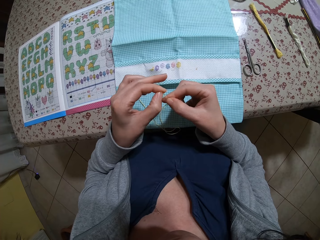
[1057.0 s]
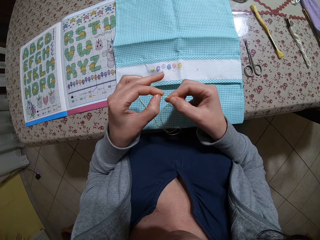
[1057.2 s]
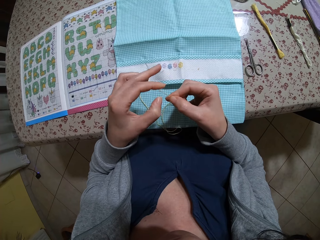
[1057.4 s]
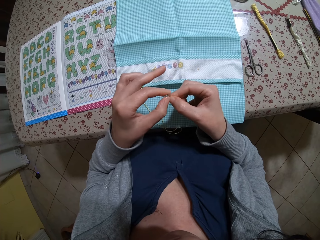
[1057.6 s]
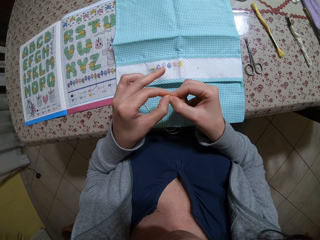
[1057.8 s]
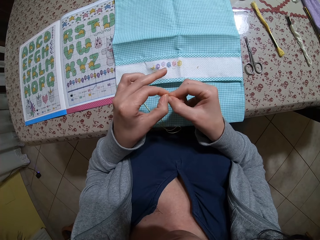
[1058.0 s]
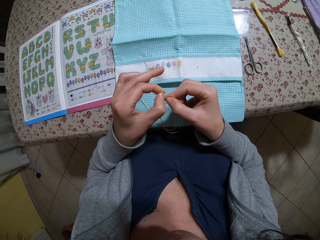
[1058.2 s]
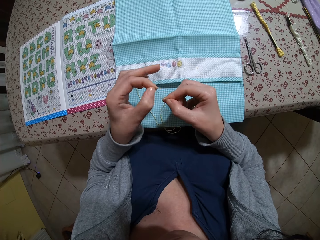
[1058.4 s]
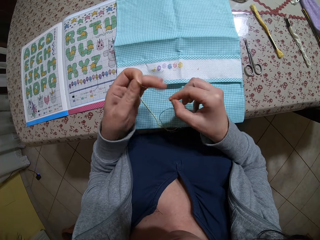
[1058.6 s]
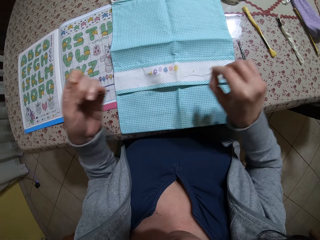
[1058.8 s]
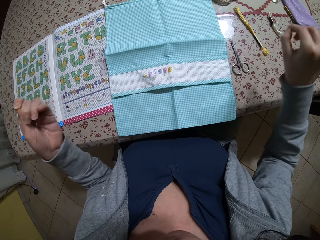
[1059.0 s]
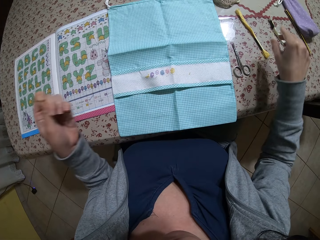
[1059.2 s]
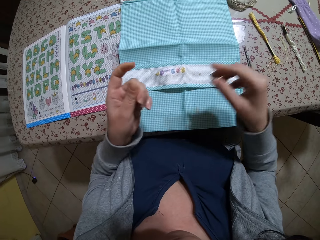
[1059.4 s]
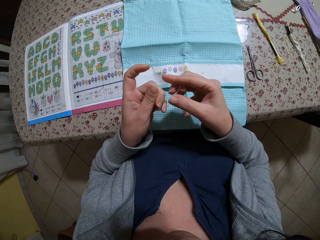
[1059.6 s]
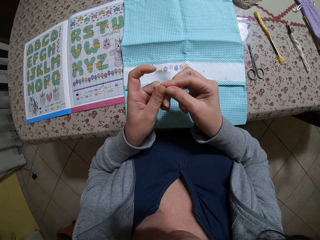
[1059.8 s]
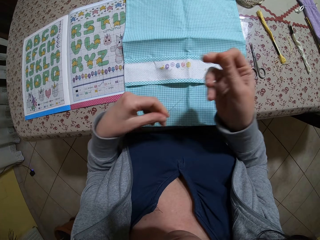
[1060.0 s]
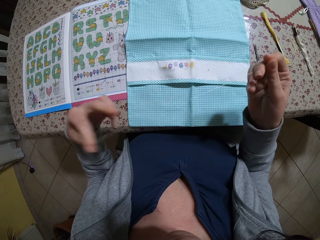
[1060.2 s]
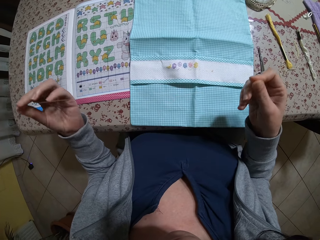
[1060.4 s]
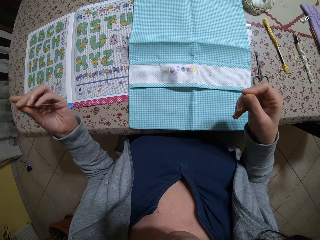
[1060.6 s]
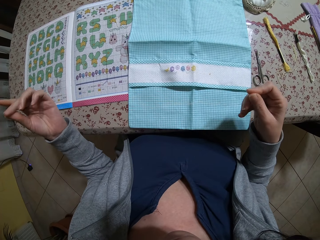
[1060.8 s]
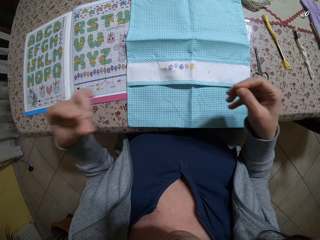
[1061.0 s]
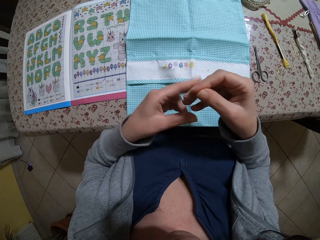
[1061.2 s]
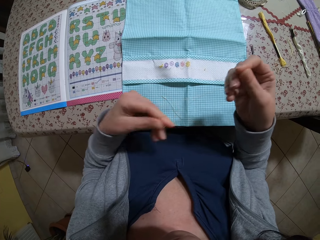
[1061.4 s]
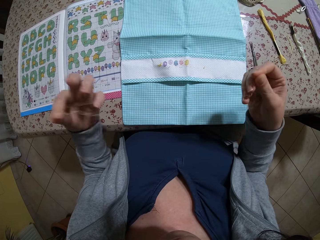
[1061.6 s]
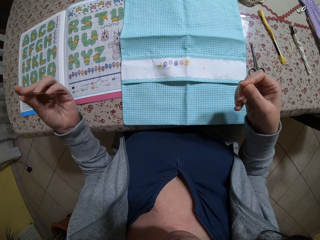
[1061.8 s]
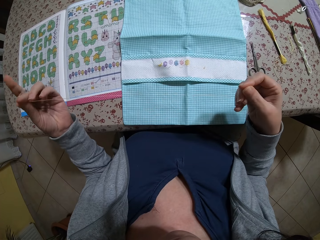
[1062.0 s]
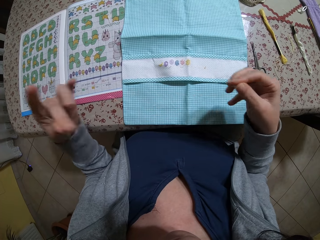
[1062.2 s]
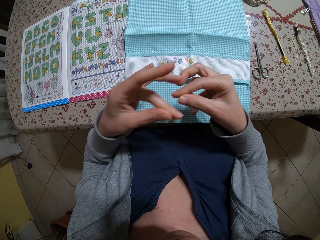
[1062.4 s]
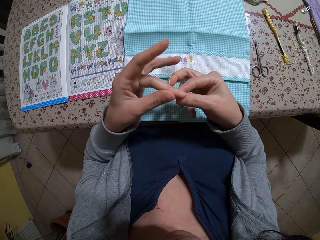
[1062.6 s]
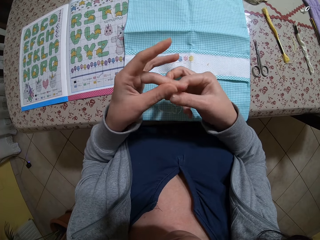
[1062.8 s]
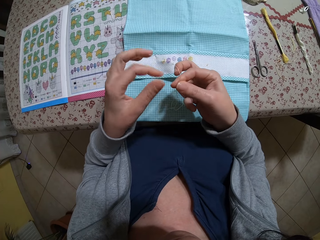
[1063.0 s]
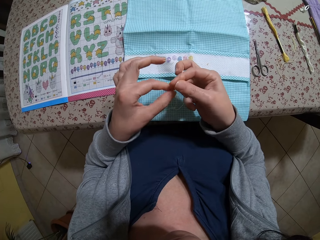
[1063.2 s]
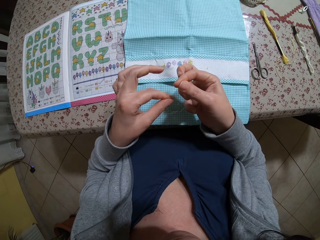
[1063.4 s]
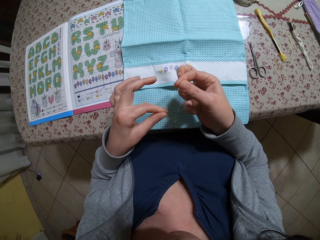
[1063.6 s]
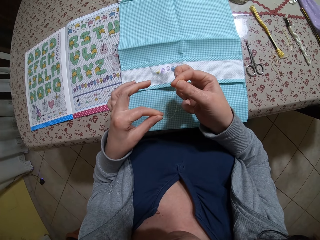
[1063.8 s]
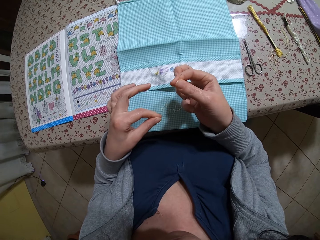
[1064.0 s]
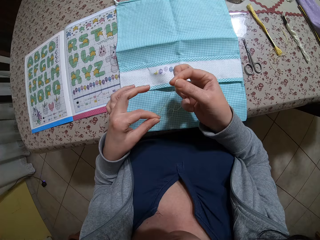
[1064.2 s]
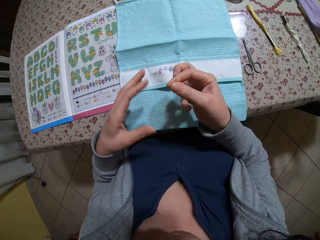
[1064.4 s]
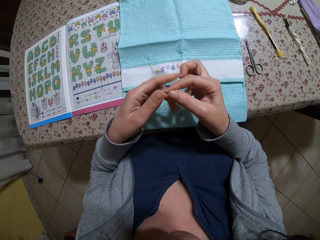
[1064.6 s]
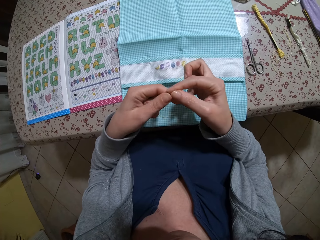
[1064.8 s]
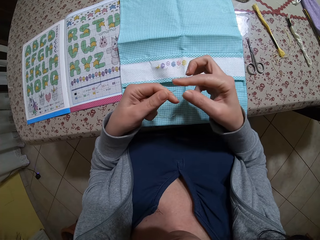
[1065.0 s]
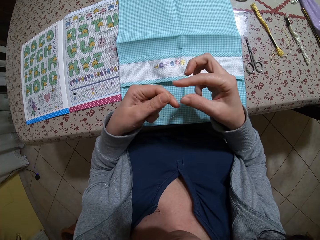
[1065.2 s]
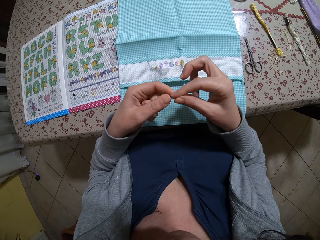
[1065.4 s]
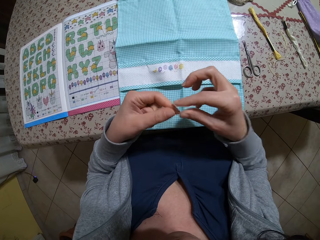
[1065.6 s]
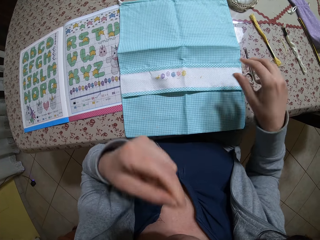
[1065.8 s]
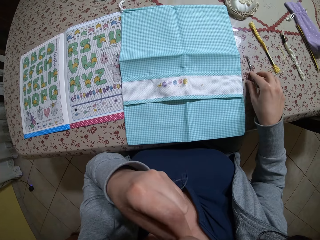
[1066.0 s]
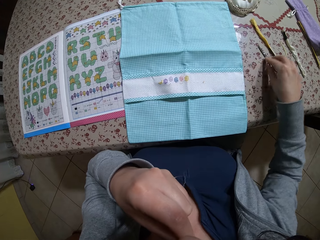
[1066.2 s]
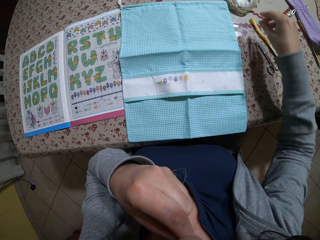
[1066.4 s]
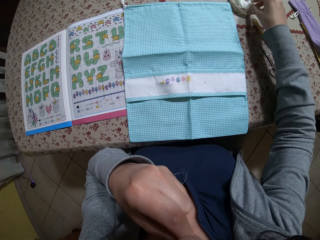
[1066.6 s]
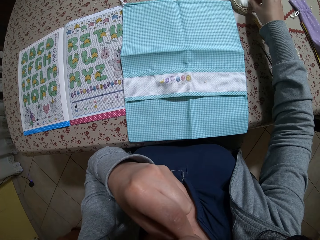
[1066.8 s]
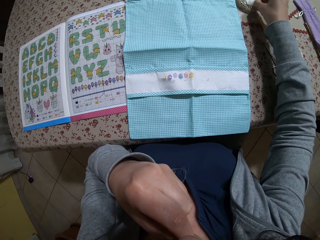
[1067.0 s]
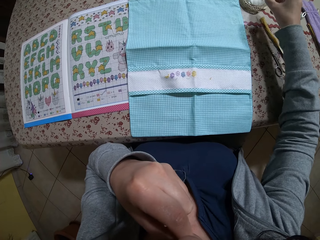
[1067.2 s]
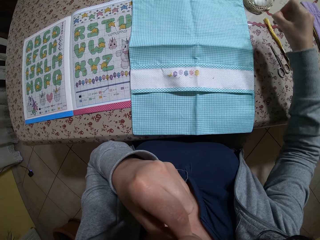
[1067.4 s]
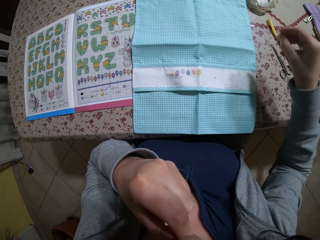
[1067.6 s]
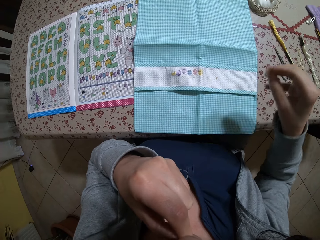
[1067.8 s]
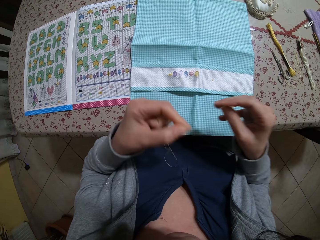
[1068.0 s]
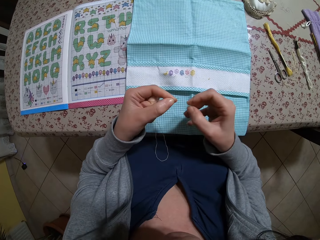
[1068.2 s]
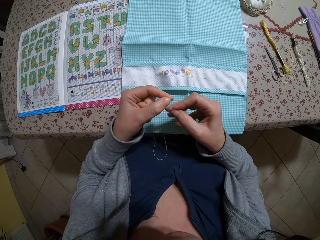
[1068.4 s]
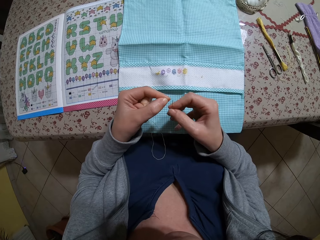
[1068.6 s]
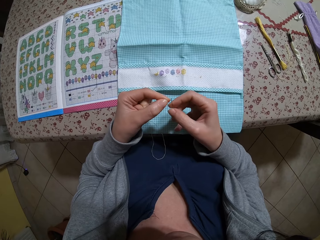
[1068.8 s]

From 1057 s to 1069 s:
The camera wearer drops the strand of thread in her right hand onto the table. She stretches the strand of thread in her left hand with both hands. She holds the strand of thread with her left hand. She adjusts the strand of thread with her right hand. She puts the strand of thread in her mouth. She moves the pair of scissors on the table with her right hand. She picks up a needle from the pin cushion on the table with her right hand. She picks up a thread from the bowl.

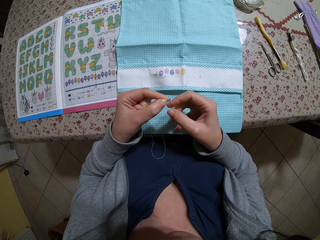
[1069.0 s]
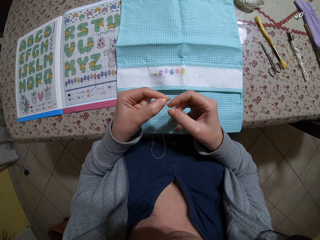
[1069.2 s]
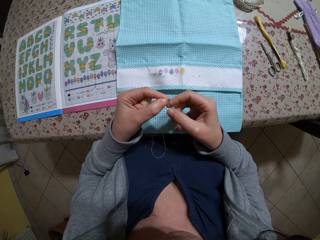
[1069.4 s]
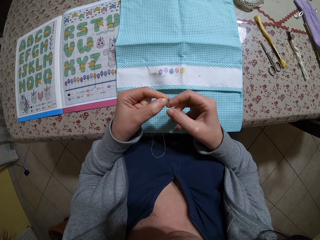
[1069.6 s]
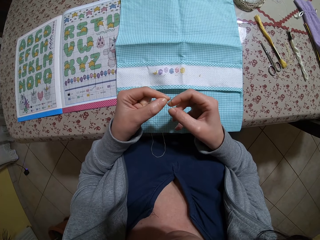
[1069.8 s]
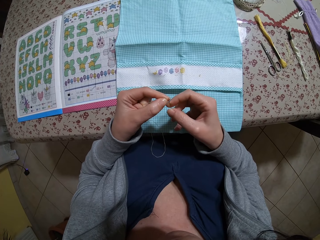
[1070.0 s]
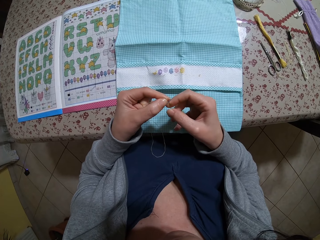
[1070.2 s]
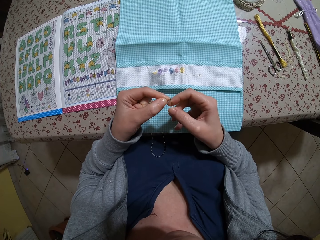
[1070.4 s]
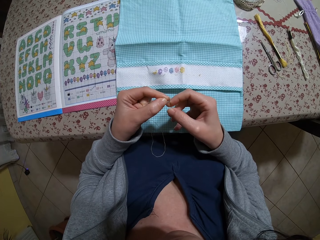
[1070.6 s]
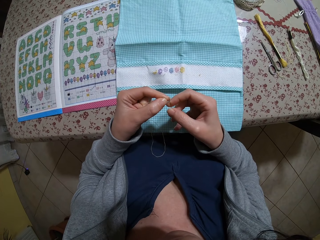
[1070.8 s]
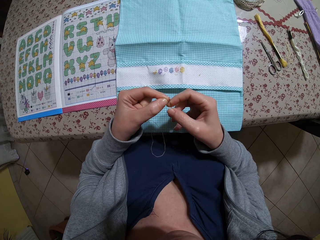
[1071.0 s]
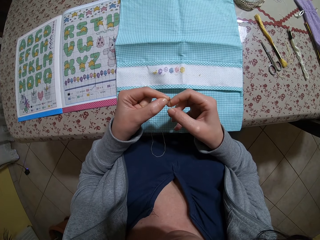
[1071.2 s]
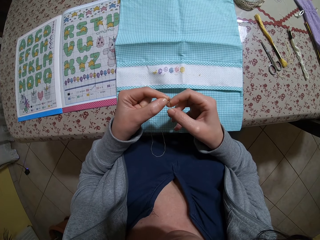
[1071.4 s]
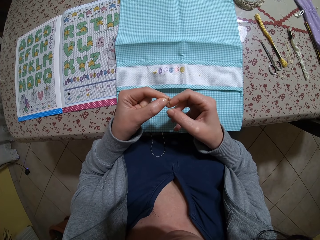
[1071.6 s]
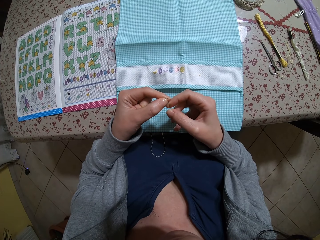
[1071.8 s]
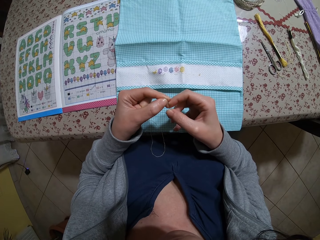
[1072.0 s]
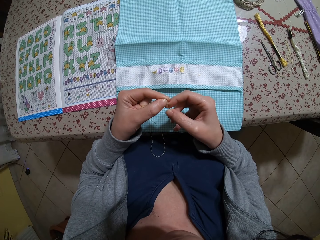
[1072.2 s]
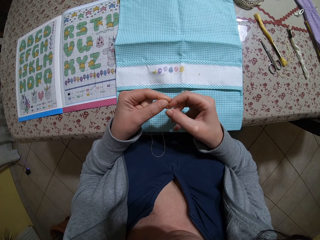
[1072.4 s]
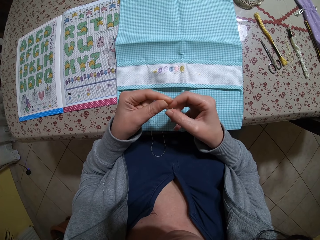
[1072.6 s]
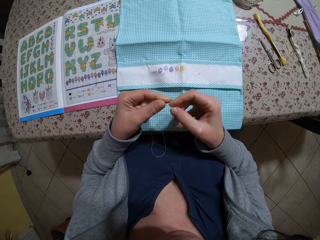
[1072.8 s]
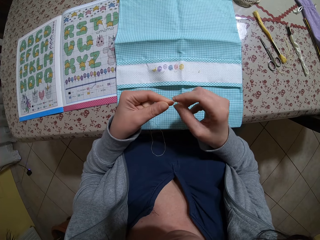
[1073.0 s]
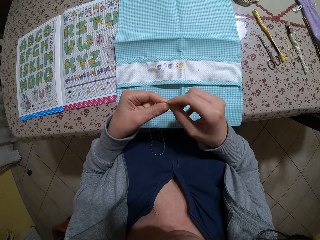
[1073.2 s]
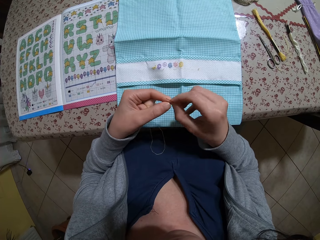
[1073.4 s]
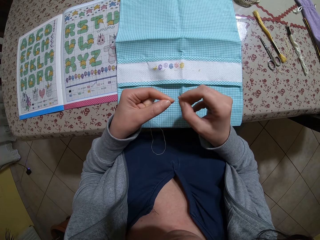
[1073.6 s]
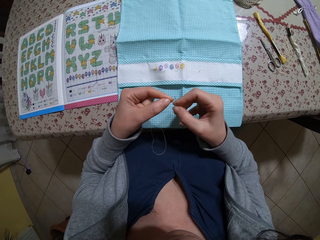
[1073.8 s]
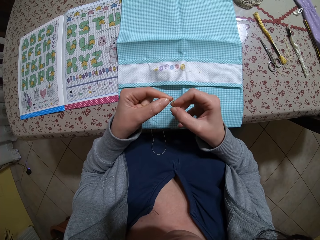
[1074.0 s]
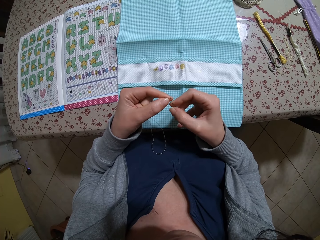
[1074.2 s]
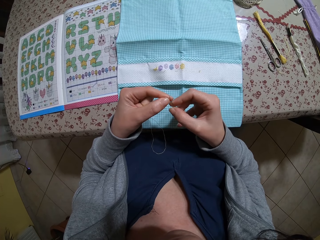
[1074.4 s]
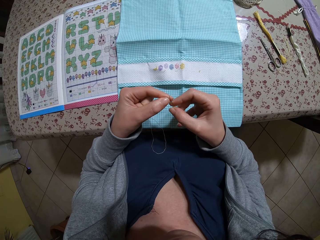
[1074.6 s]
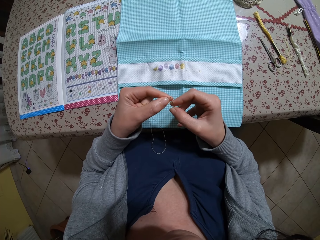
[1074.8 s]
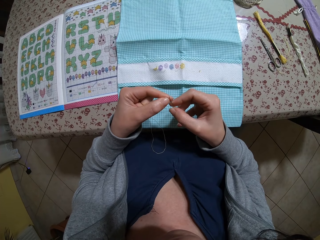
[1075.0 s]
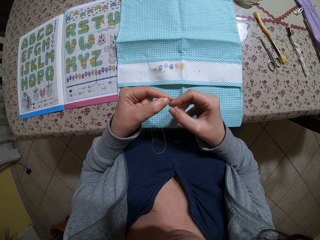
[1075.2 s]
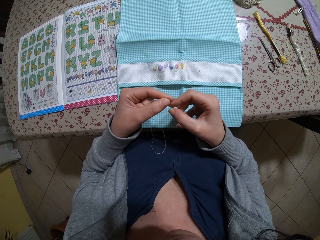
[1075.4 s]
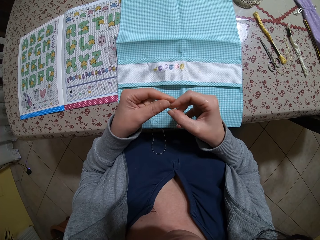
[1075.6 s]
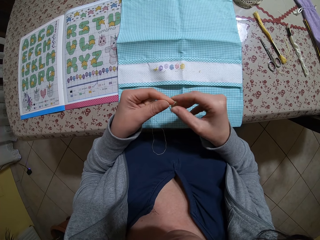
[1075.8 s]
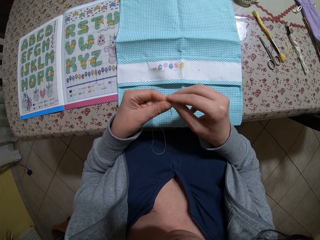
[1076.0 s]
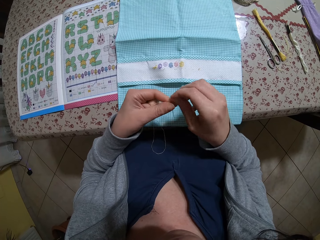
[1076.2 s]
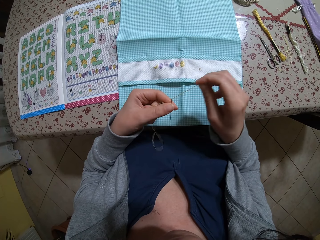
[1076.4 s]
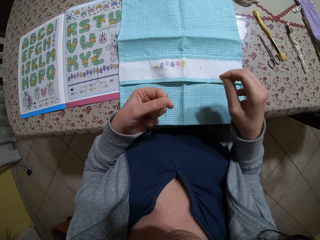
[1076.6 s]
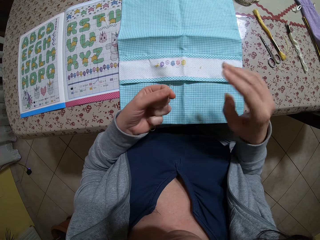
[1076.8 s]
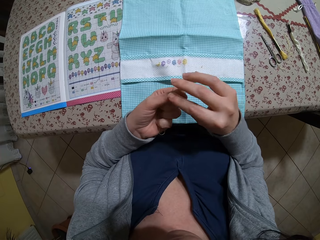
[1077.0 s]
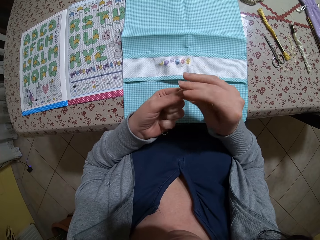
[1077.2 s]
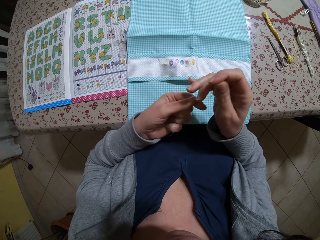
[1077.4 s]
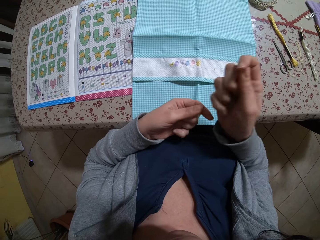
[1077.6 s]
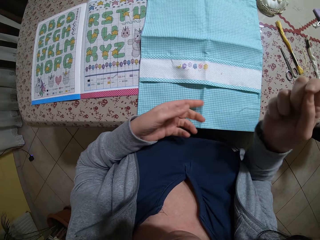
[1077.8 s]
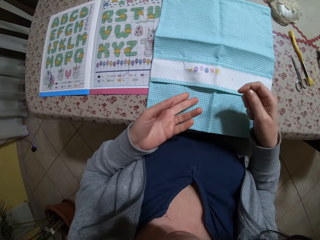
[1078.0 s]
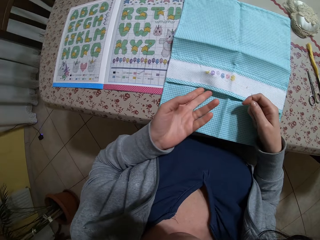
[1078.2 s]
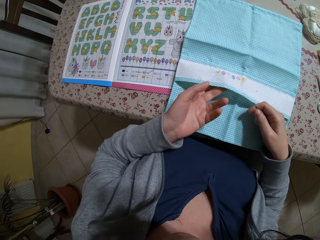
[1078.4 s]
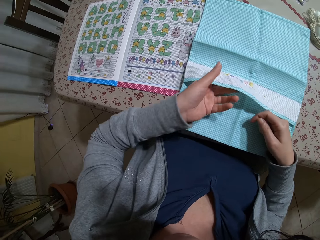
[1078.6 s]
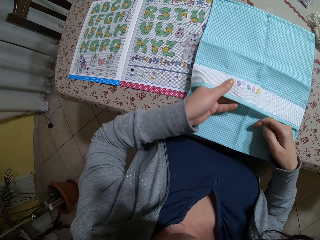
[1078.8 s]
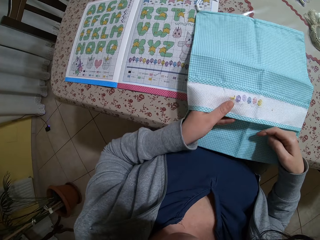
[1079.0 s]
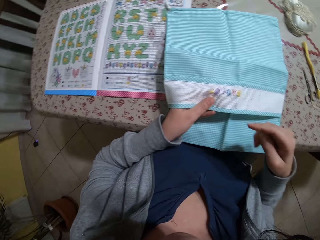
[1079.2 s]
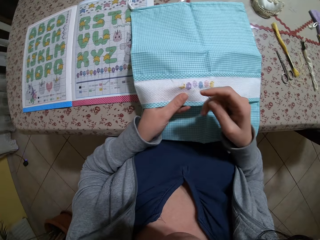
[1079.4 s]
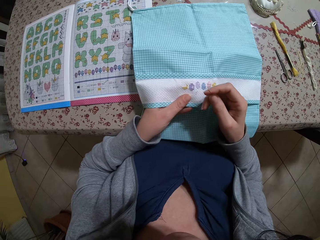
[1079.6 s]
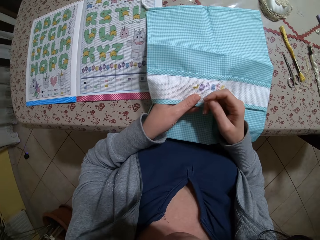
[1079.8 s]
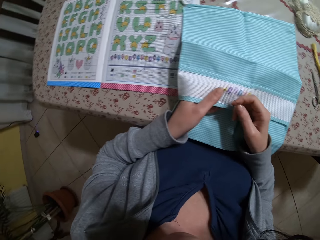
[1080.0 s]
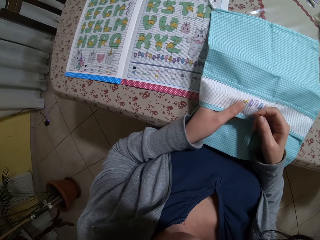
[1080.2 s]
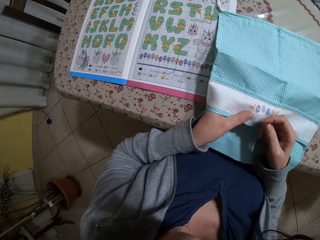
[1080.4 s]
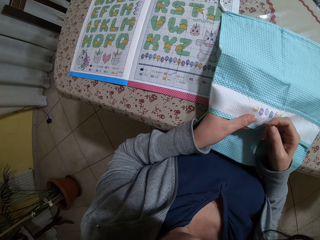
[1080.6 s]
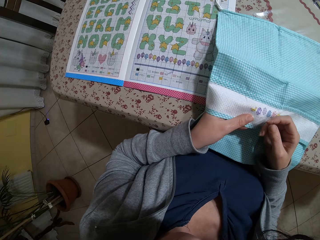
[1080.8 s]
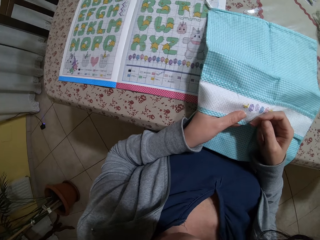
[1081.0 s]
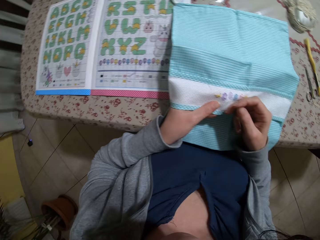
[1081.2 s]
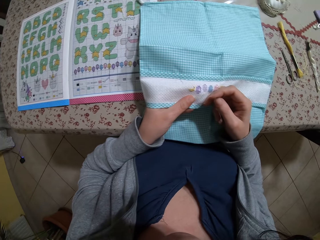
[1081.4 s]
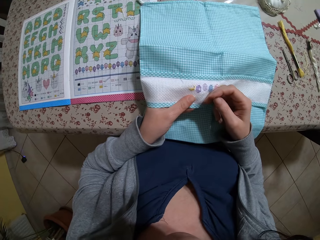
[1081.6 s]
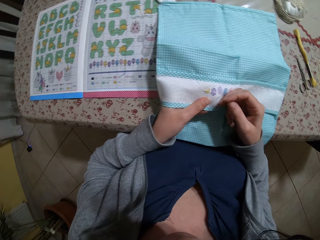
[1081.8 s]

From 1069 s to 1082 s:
The camera wearer puts the strand of thread in the eye of the needle. She adjusts the strand of thread with her right hand. She puts the strand of thread in the eye of the needle. She holds the needle with her left hand. She pulls the strand of thread with her right hand. She pulls the needle from her left hand with her right hand. She holds the fabric on the table with her left hand. She looks at designs in the booklet.
